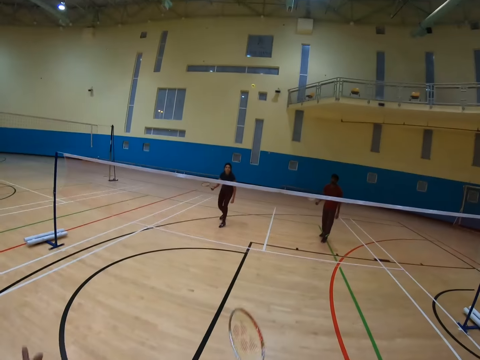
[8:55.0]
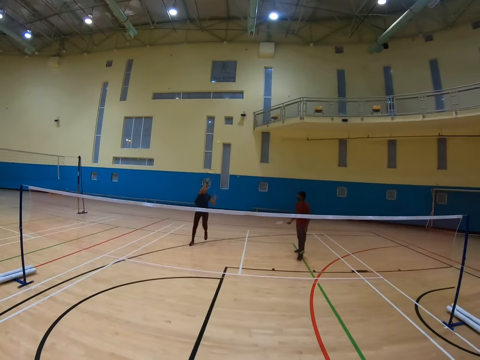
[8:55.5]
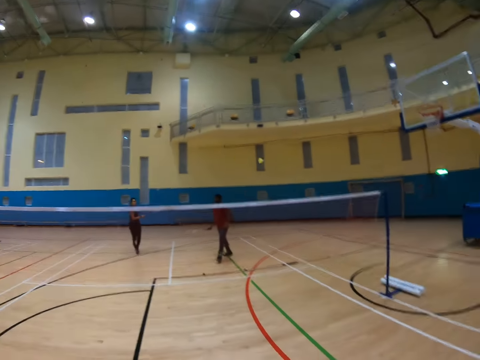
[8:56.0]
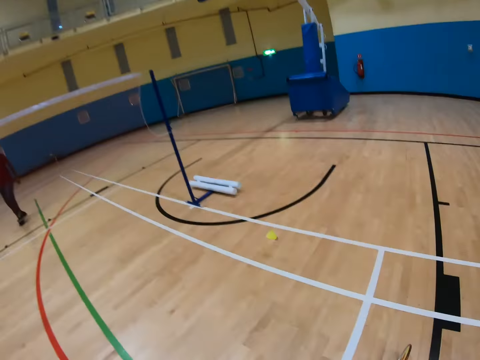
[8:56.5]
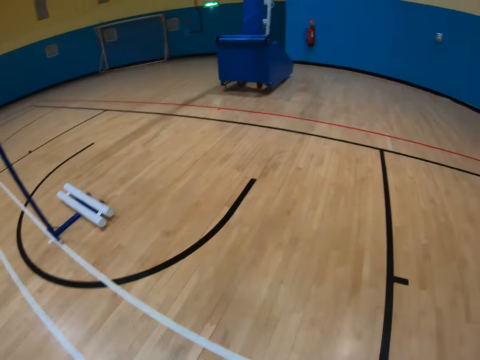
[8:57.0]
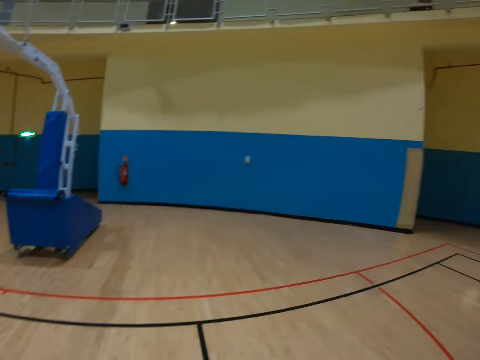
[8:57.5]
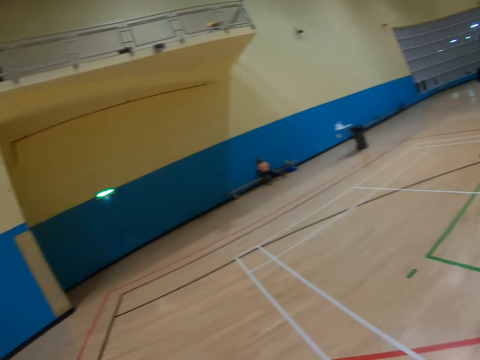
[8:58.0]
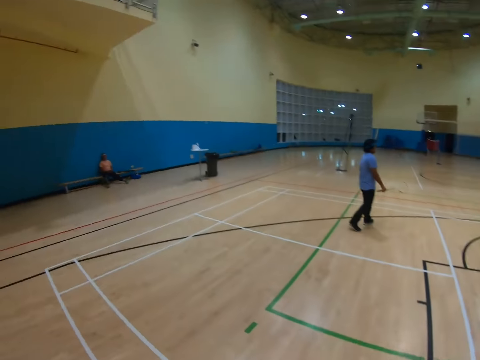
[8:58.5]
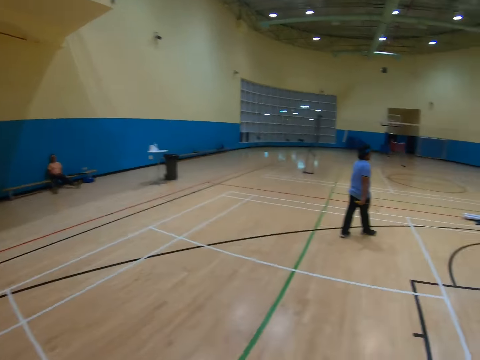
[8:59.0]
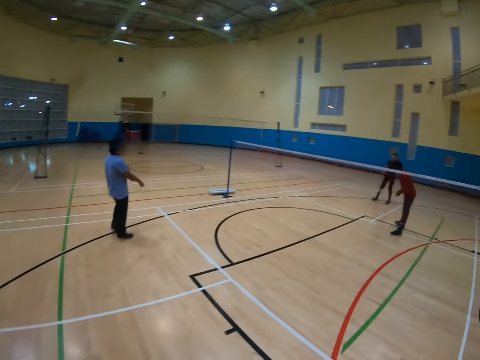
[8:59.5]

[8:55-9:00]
The camera wearer plays badminton with a man, another man and a woman.

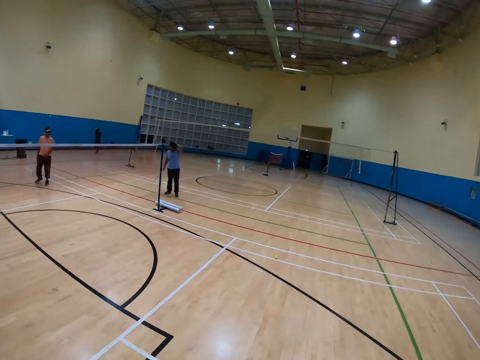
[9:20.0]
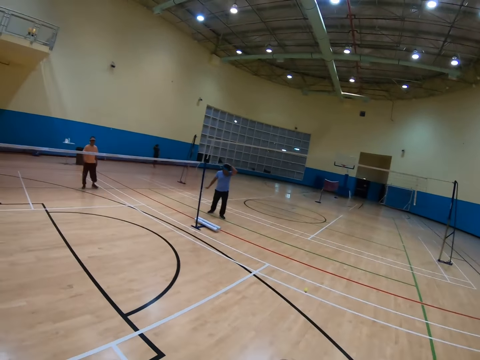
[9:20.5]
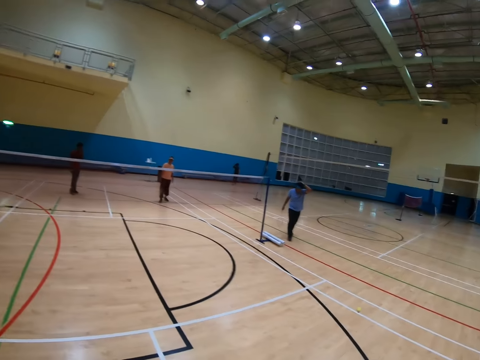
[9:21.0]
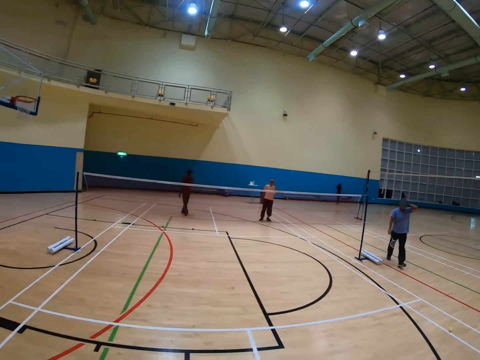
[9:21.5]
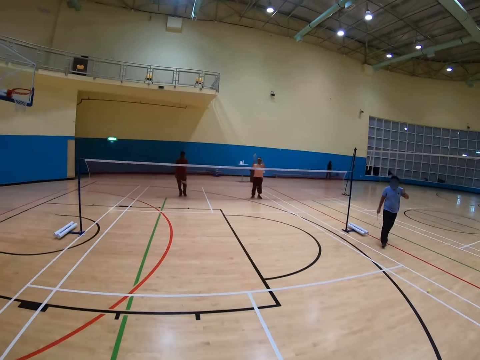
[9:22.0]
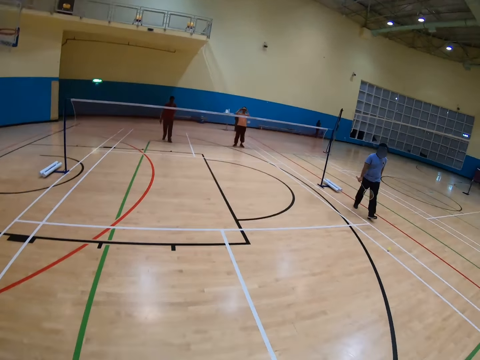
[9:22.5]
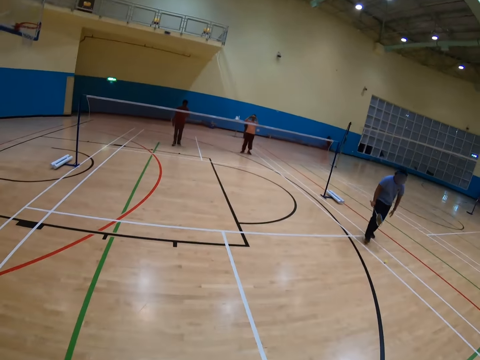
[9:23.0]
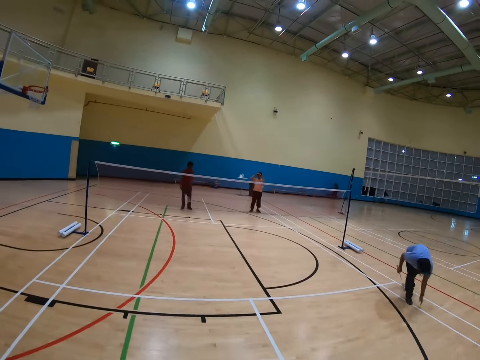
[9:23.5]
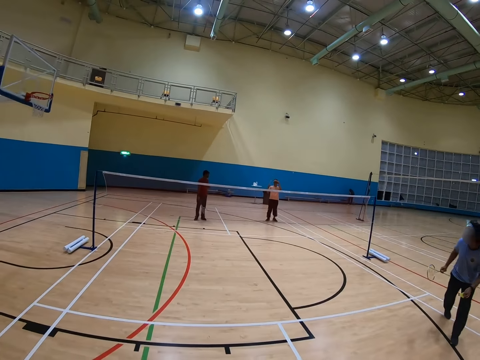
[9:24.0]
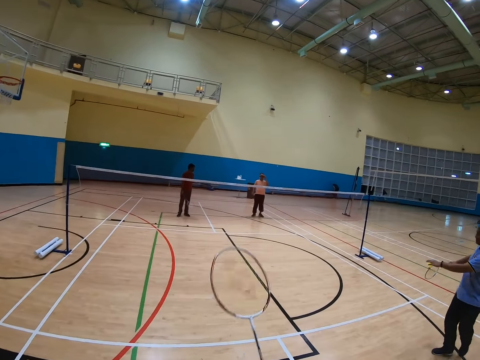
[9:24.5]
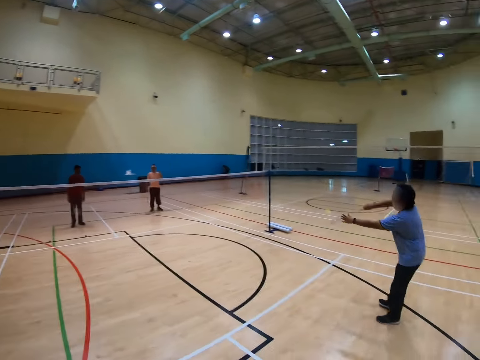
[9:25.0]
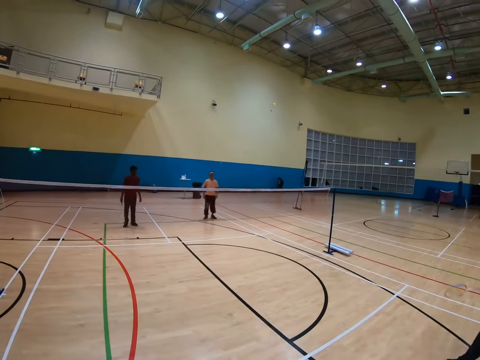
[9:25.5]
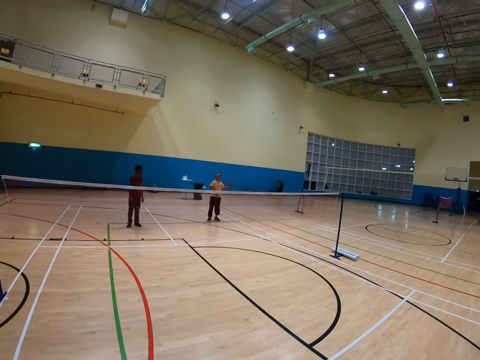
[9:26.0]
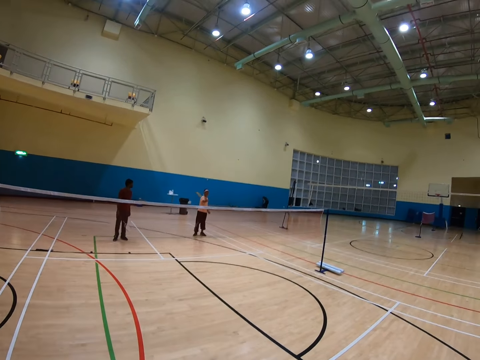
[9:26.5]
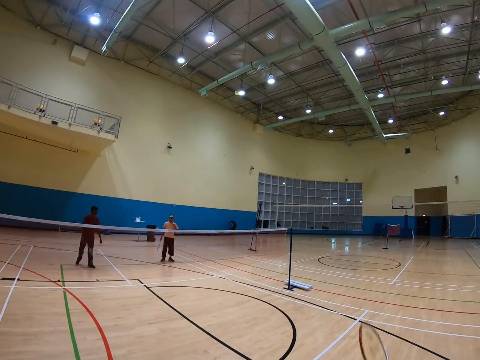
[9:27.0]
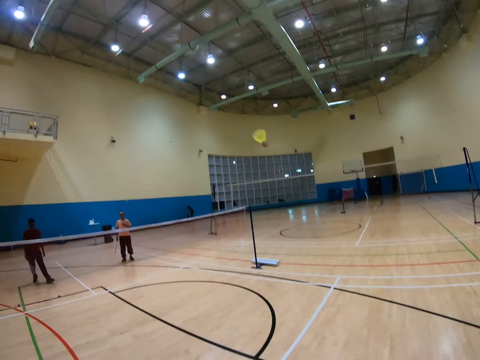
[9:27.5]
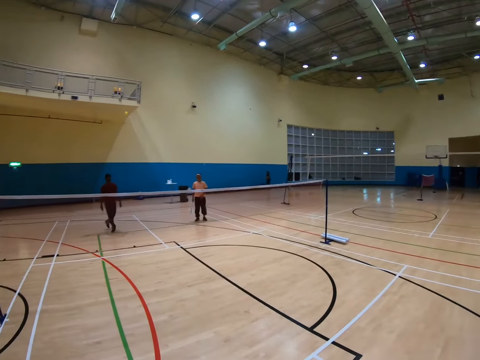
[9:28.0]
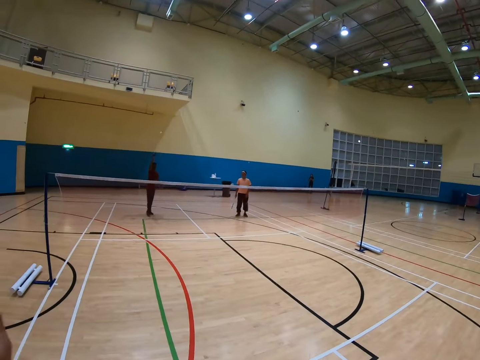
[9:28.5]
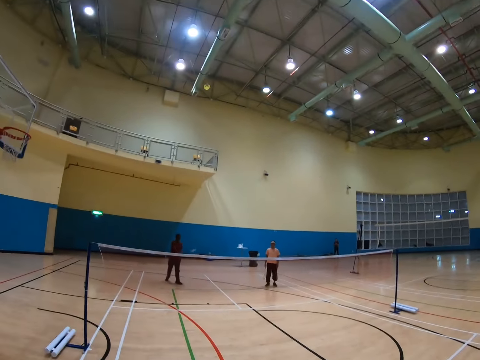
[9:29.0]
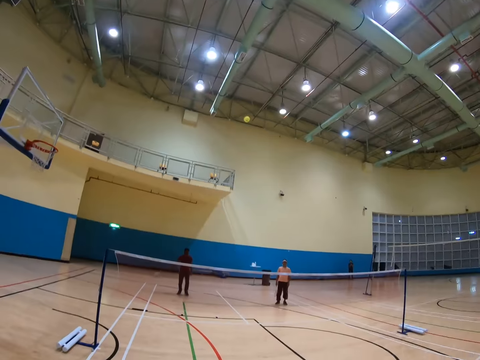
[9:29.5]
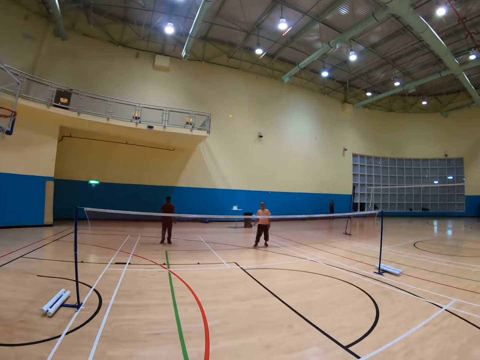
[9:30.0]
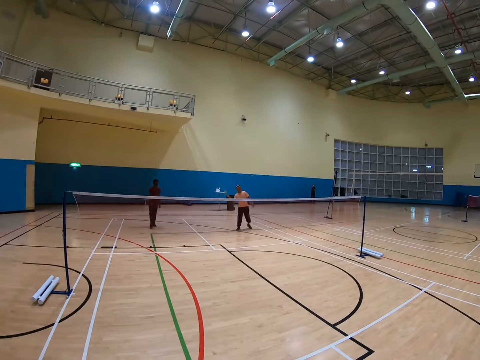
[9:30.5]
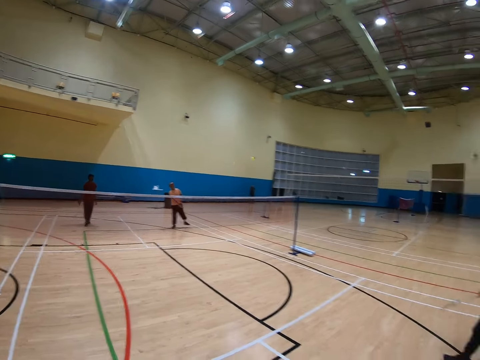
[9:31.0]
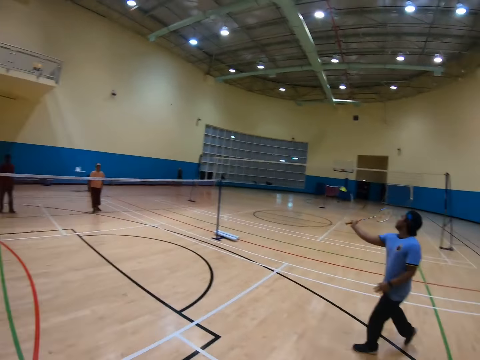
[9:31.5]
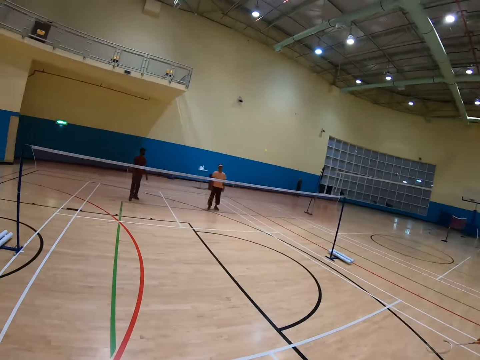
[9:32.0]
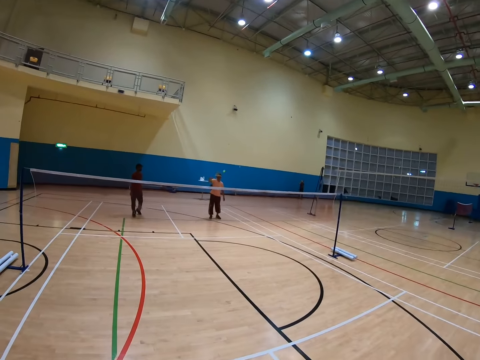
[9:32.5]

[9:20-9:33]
The camera wearer looks around the hall. A man collects the shuttle from the floor. The camera wearer plays badminton with the man and two other men.

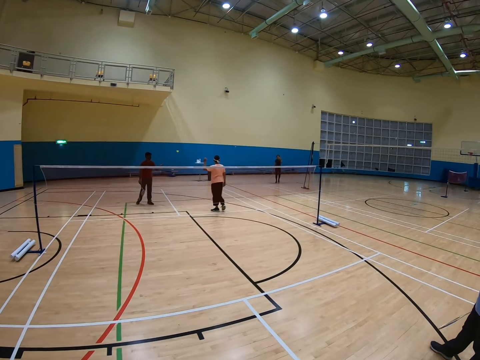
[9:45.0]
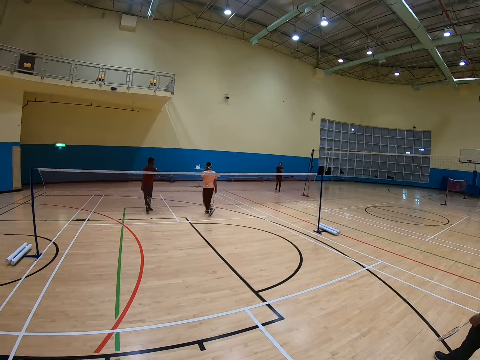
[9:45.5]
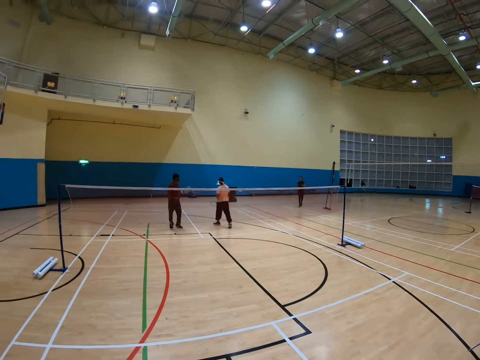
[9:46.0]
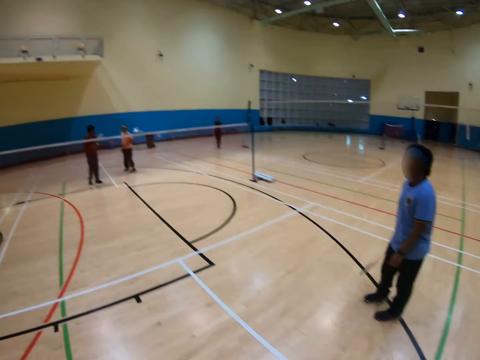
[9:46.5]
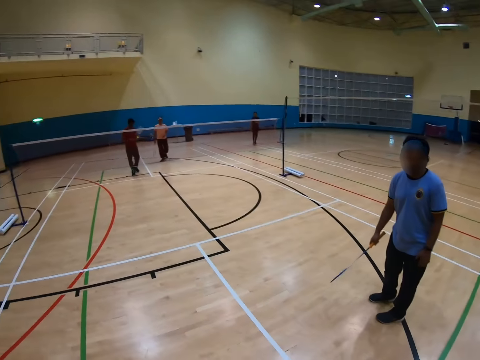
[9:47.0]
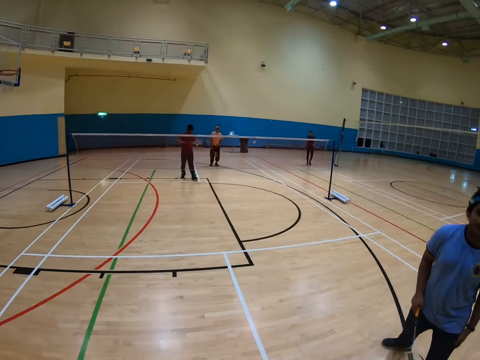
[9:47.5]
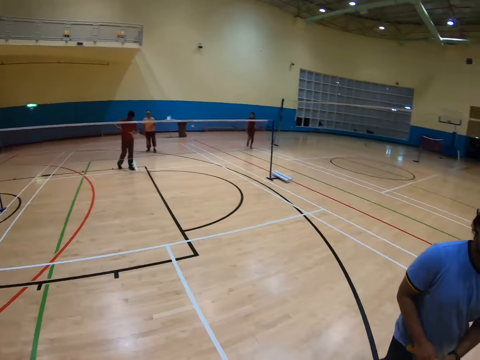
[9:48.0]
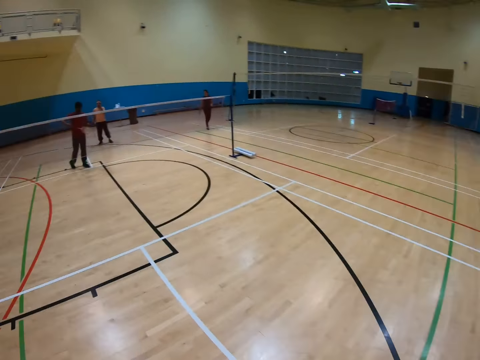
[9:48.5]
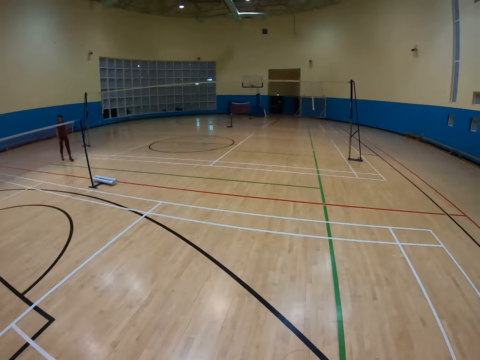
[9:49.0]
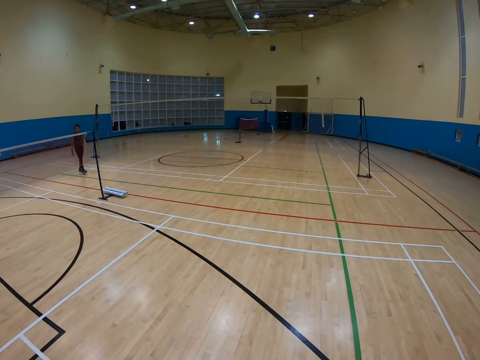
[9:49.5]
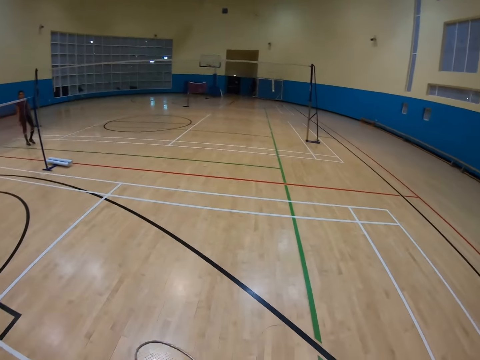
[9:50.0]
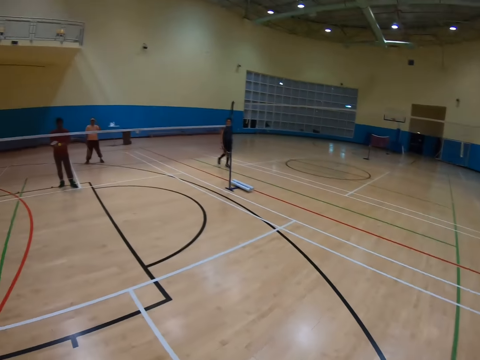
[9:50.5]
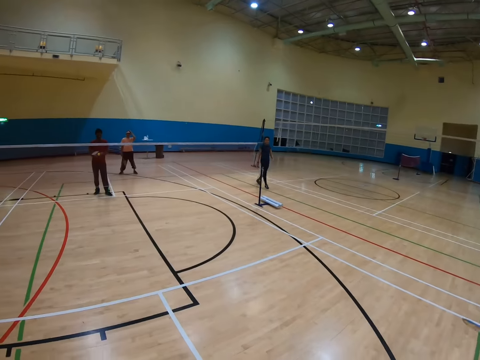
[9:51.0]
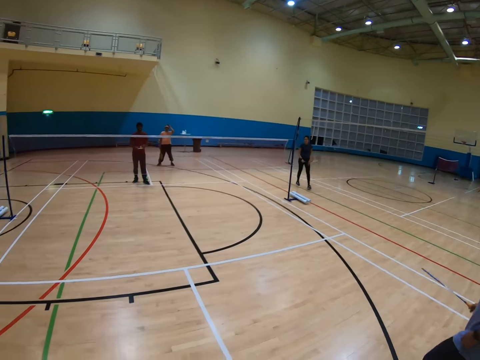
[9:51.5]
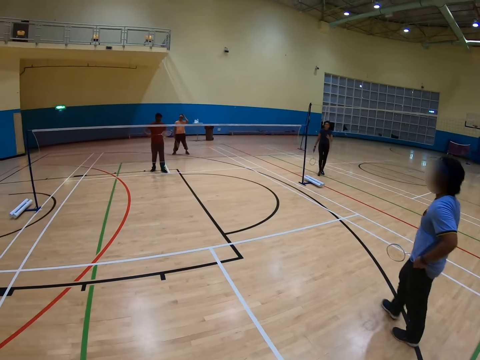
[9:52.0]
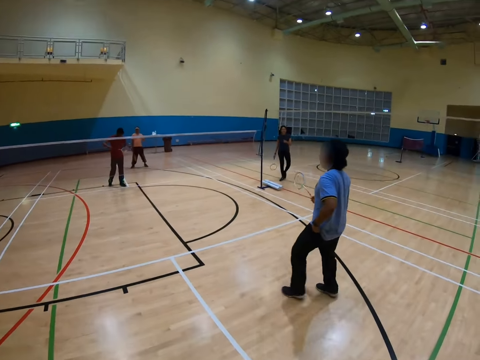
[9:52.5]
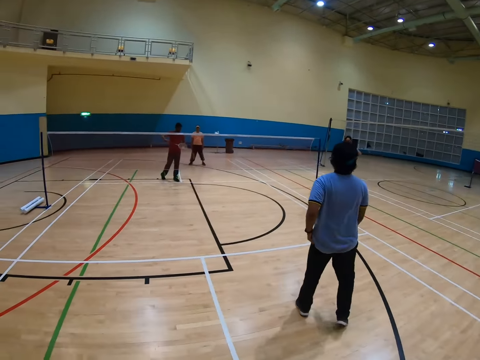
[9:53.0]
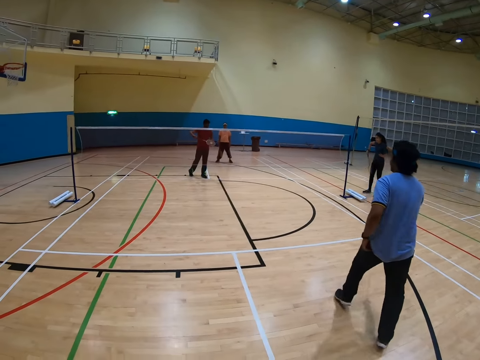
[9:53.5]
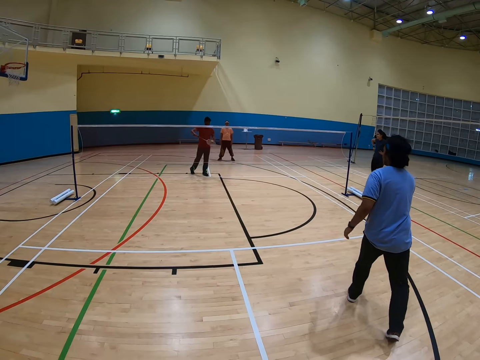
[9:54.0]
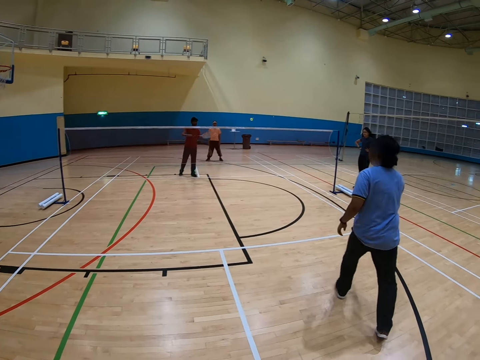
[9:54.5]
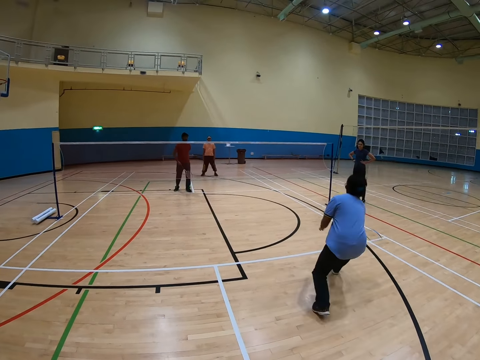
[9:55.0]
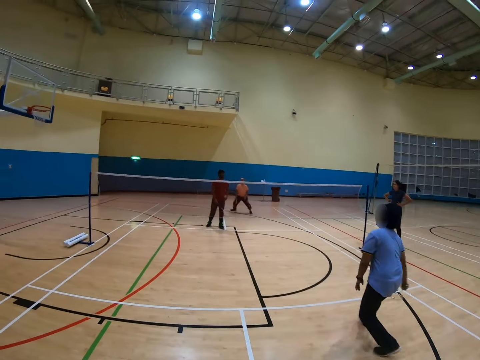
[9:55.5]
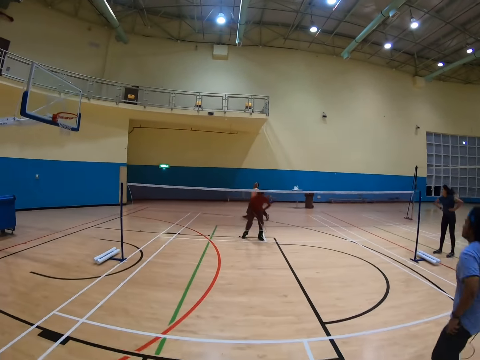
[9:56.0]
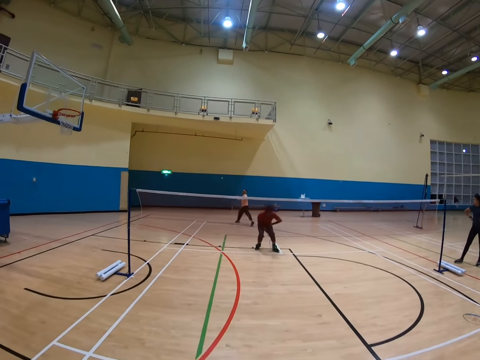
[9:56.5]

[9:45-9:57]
The camera wearer looks around the hall. They play badminton with three men.
